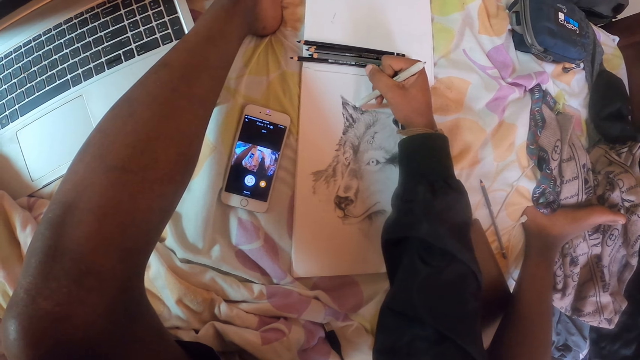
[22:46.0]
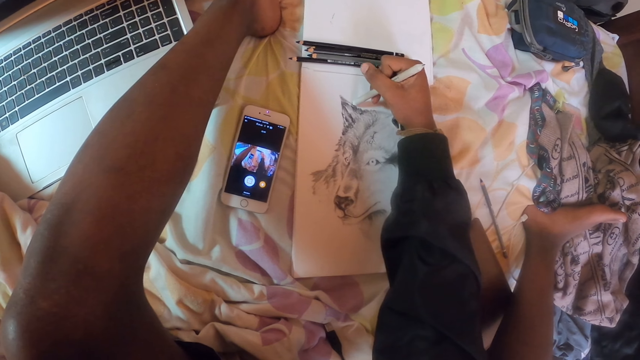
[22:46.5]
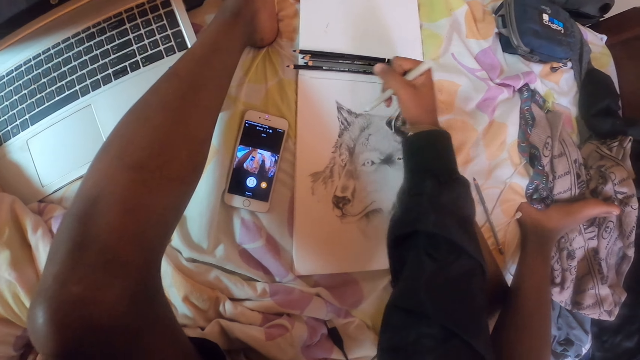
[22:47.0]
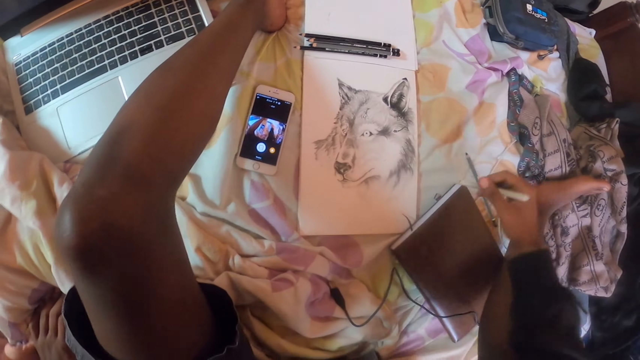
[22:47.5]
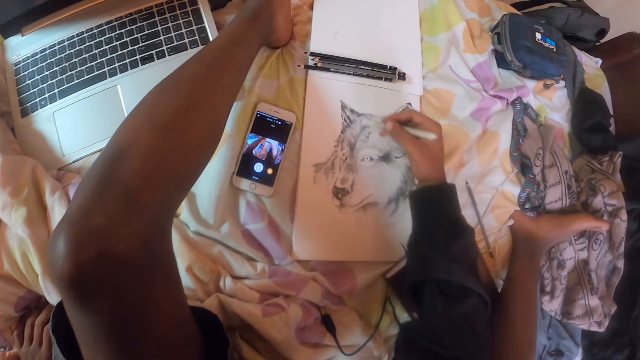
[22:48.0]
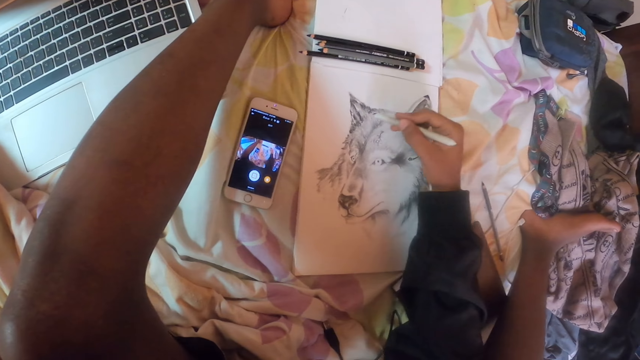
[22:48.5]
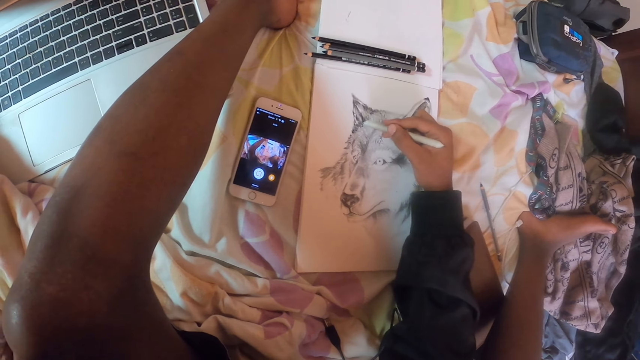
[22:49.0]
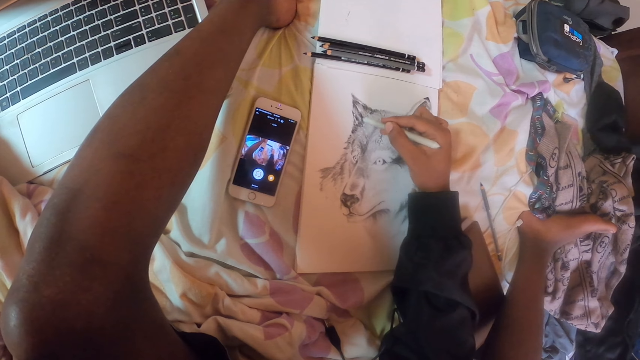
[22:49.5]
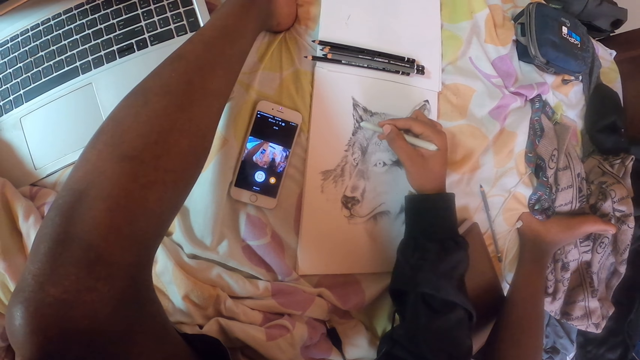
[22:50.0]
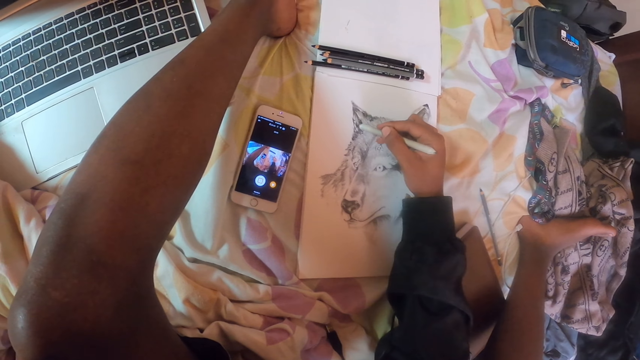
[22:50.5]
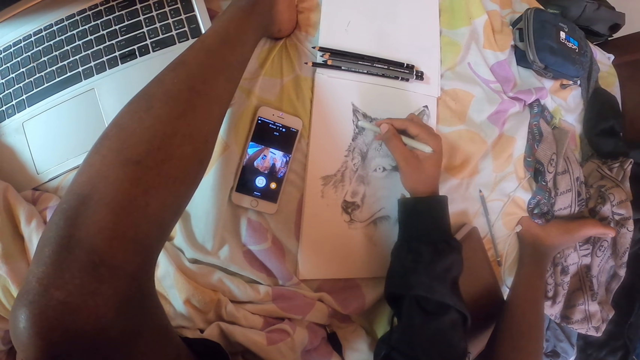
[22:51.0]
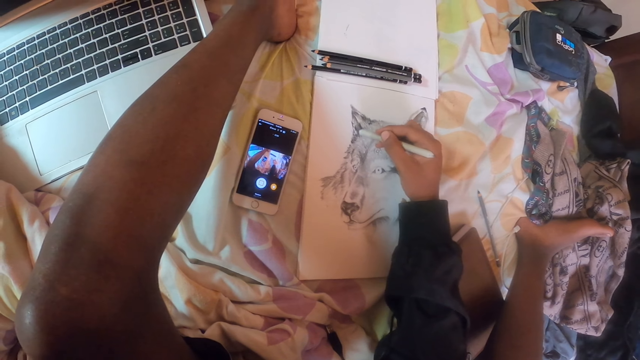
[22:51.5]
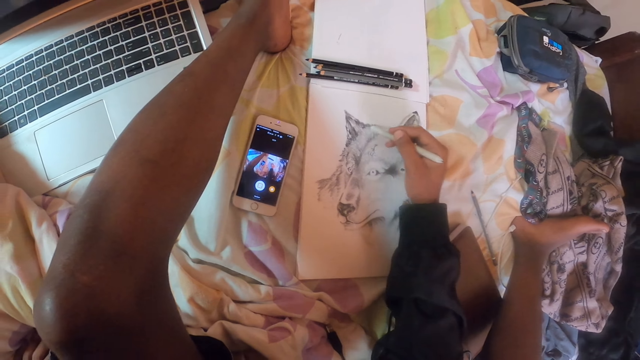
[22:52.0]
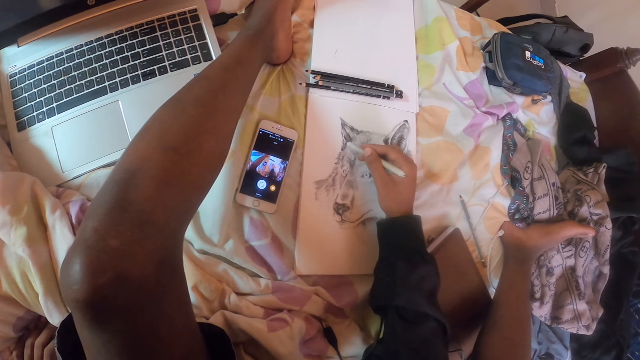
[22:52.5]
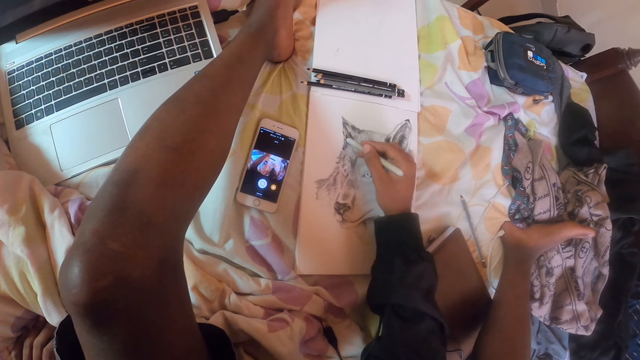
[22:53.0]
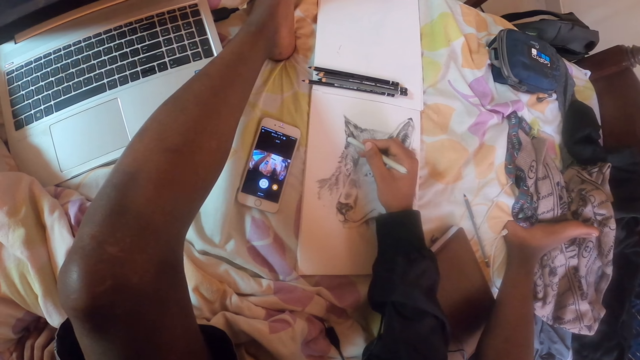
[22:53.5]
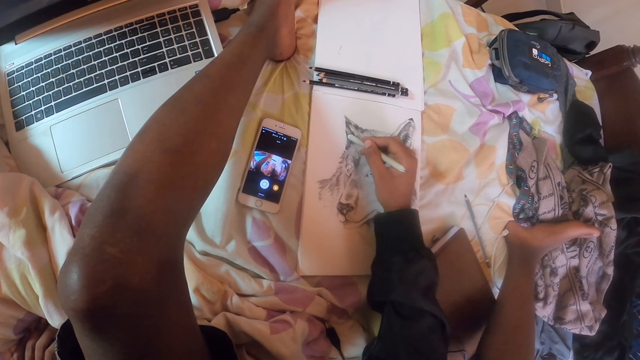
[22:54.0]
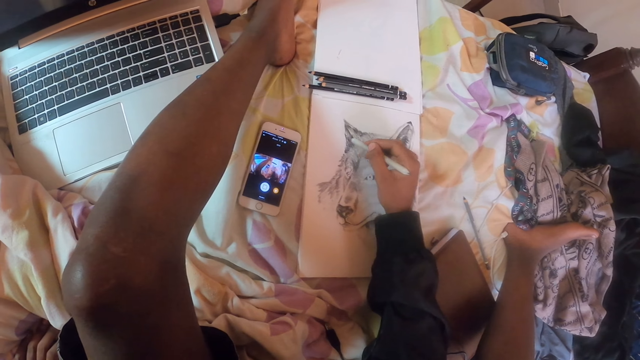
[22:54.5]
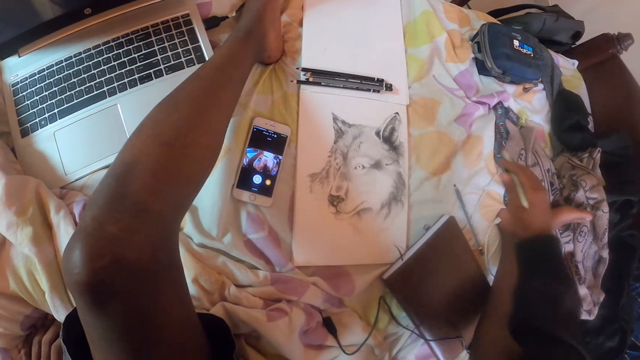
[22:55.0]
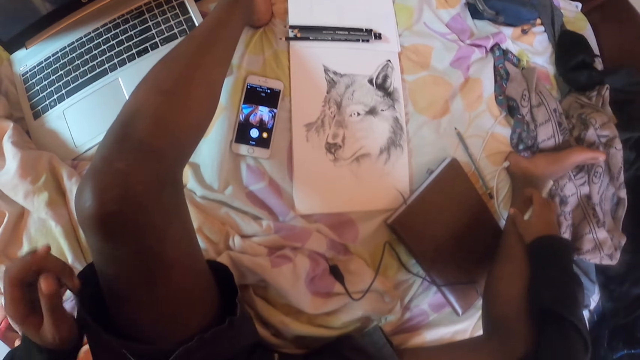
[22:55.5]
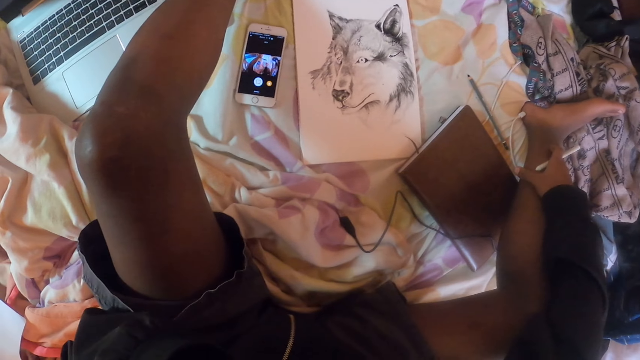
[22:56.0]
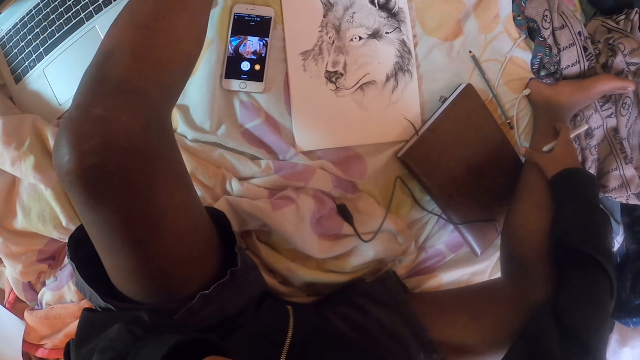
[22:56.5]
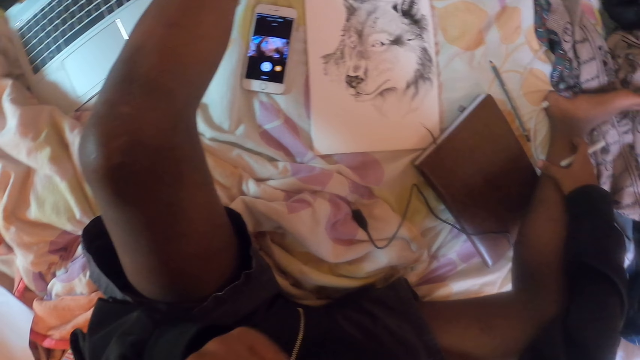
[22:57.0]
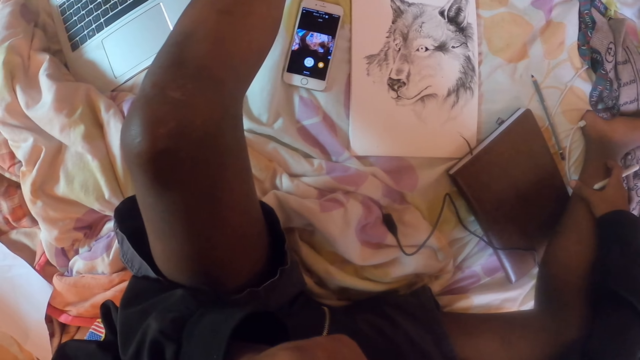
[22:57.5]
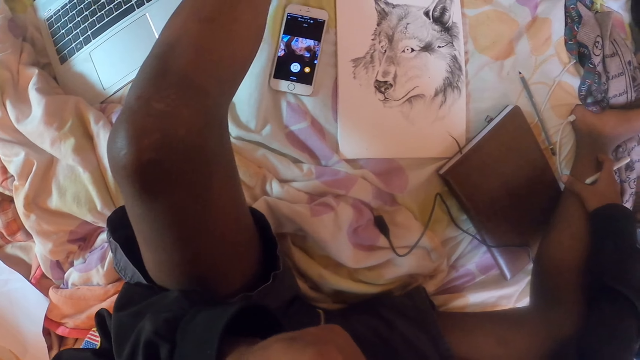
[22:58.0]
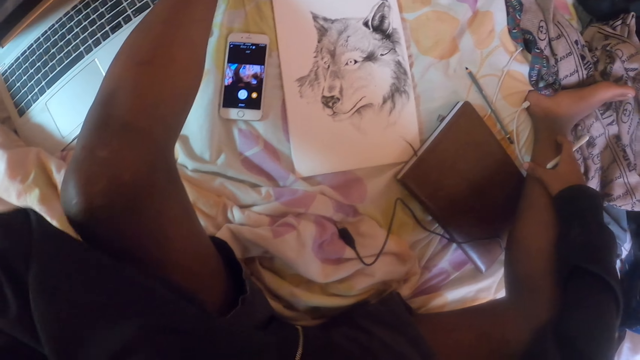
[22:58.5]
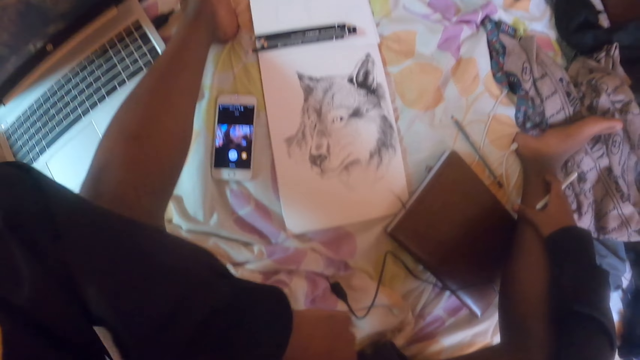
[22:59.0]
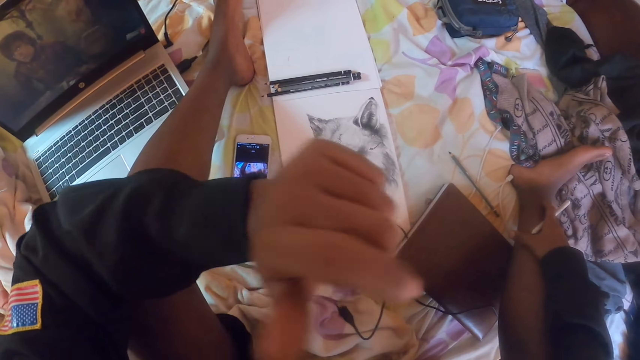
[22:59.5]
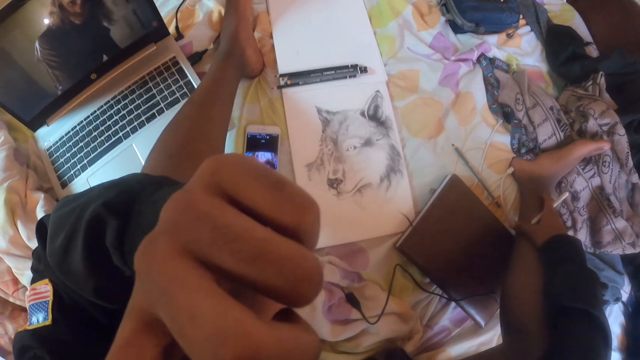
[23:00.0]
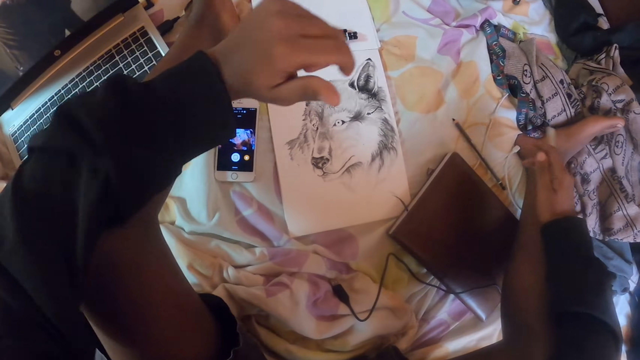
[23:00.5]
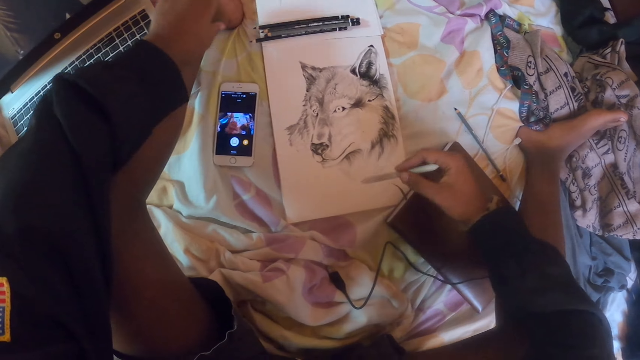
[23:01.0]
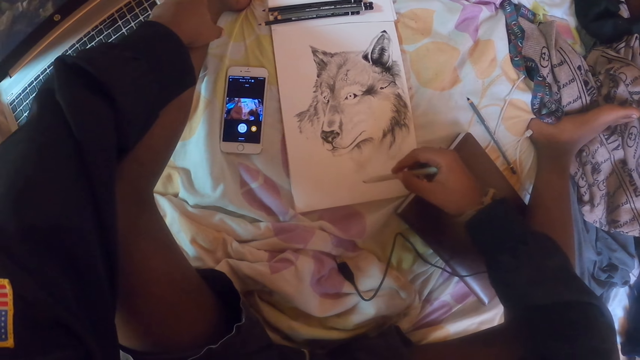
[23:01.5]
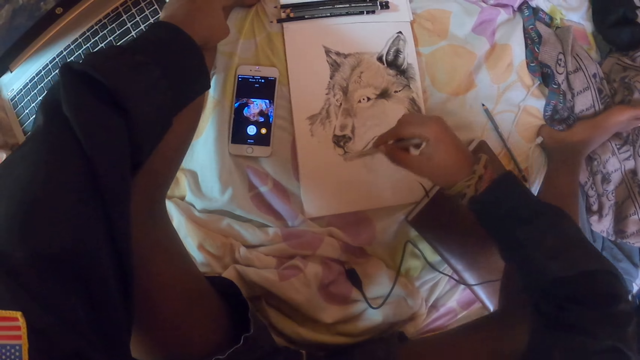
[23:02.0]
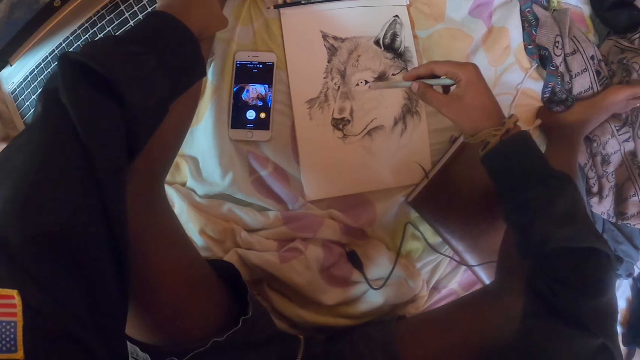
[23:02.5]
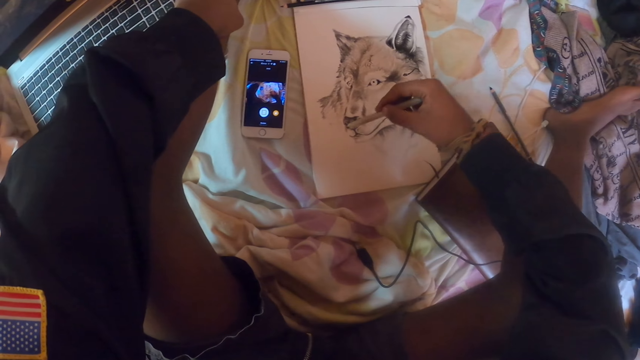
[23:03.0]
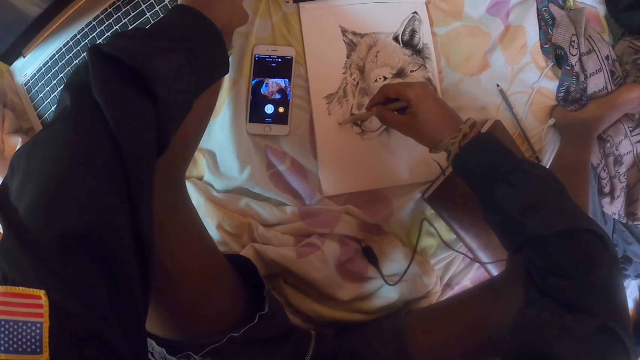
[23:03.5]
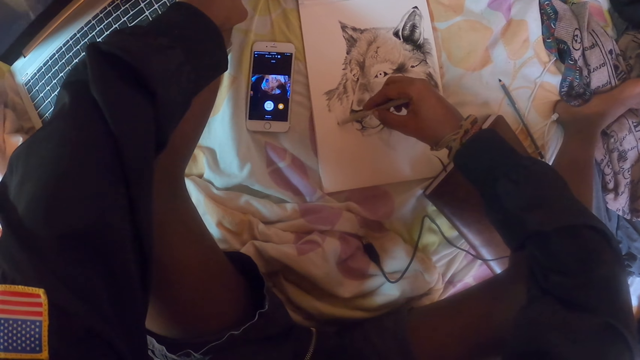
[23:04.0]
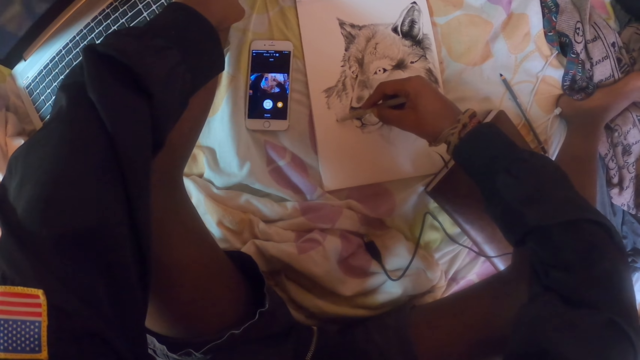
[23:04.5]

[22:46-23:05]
The camera wearer holds a pencil. He sketches on a book with the pencil. He looks at the sketch and holds the pencil. He touches his leg. He touches the face with the left hand and holds the pencil. He leans on his hand and moves his hand. He holds the pencil. He sketches a fox on the book with the pencil.

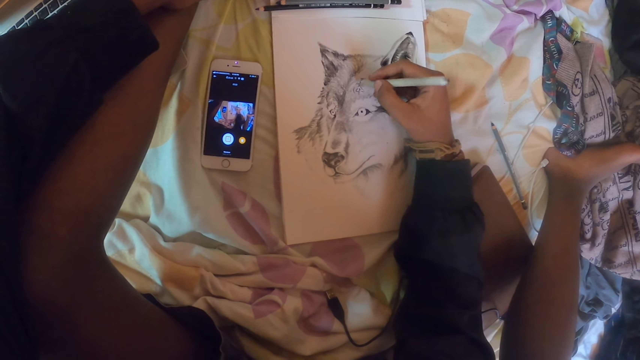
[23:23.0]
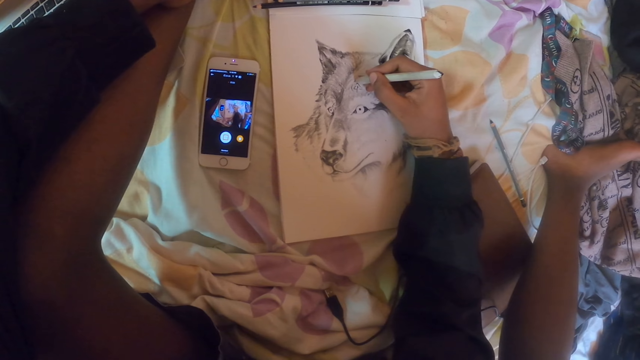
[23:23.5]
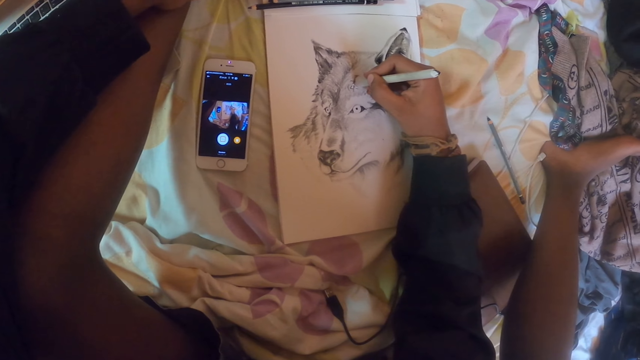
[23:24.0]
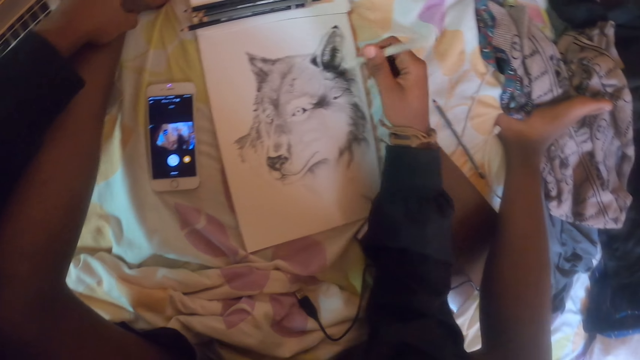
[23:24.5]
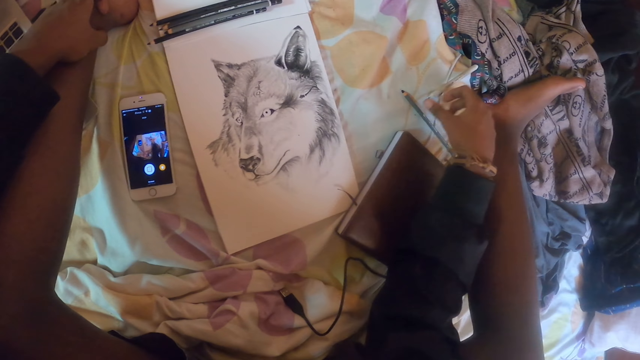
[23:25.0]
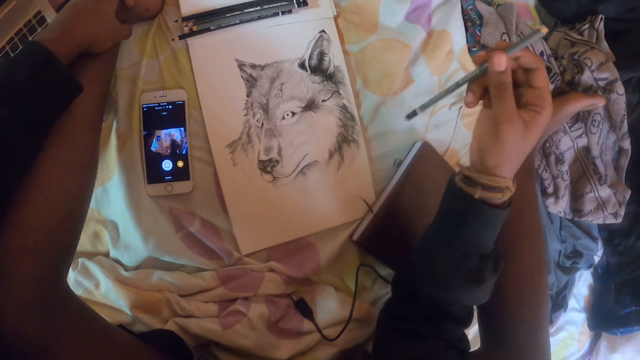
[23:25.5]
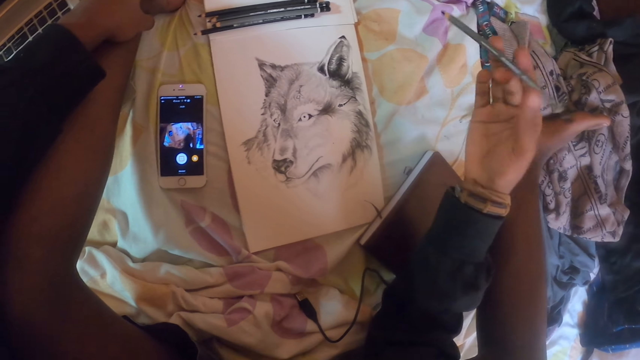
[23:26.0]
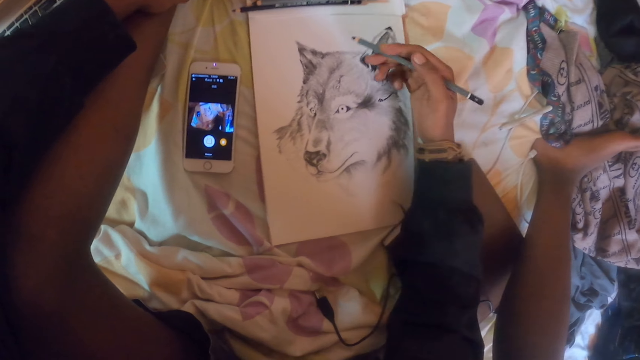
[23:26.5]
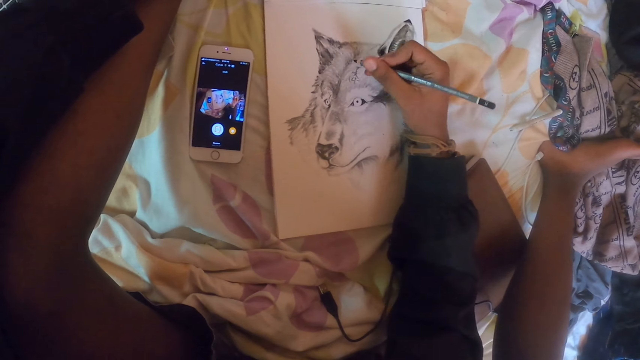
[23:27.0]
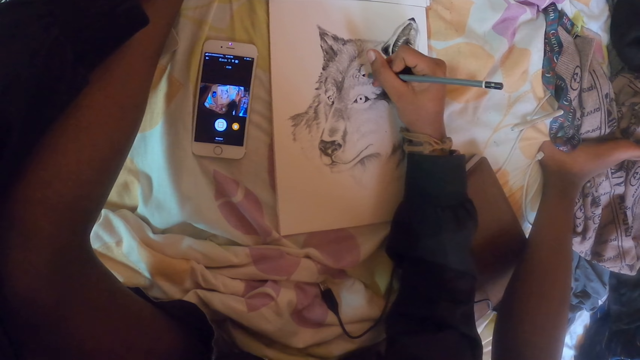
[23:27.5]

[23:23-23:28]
The camera wearer puts a pencil on the bedding. They grab another pencil on the bedding. They turn the pencil. They hold the pencil.
